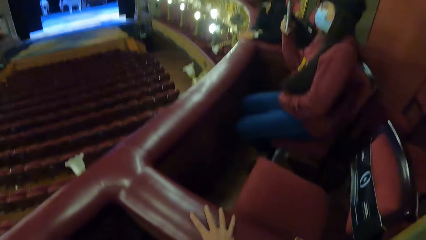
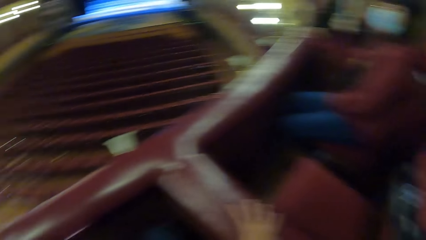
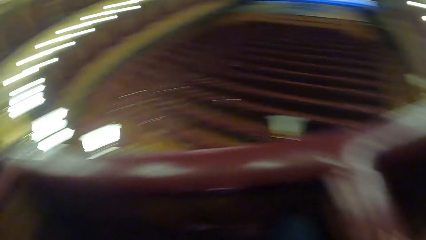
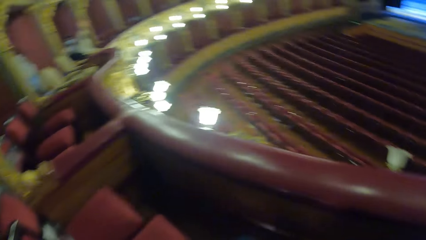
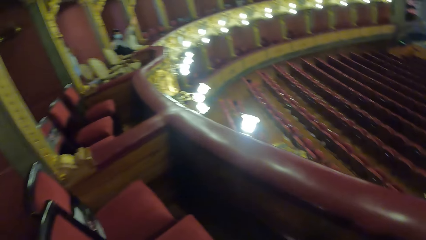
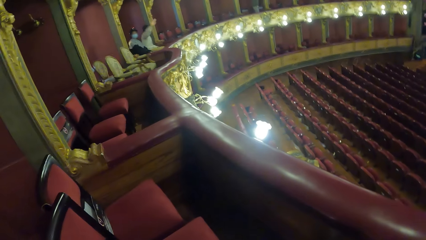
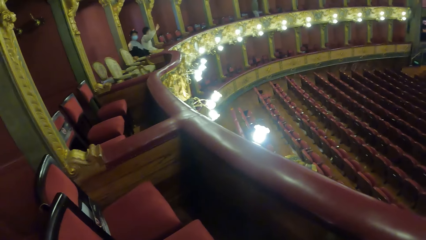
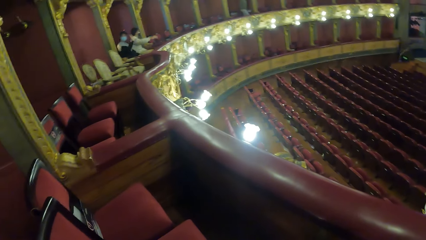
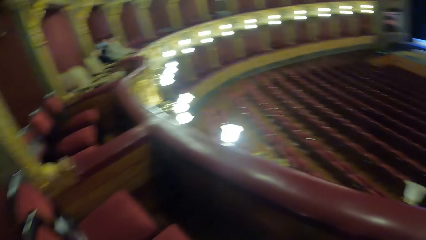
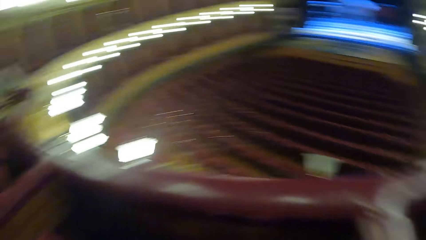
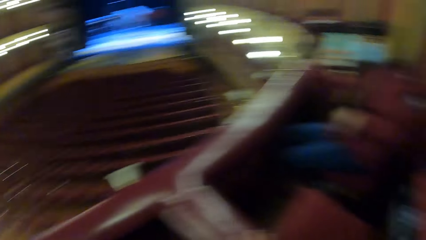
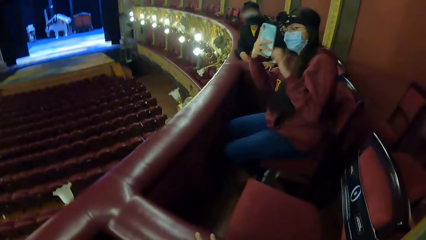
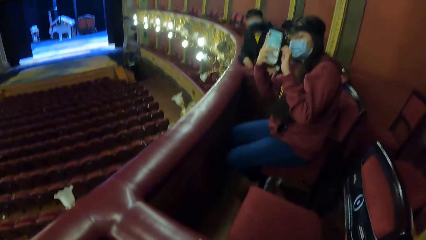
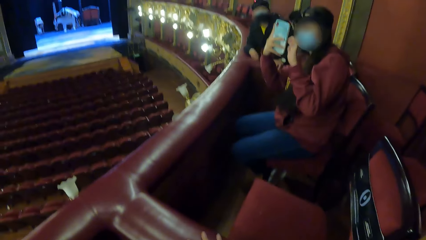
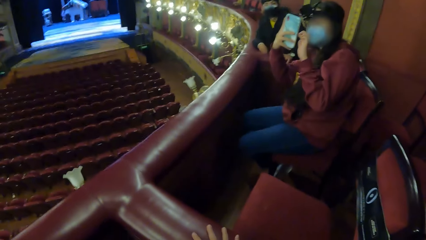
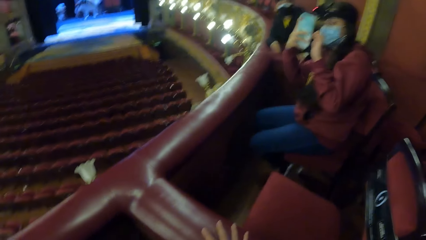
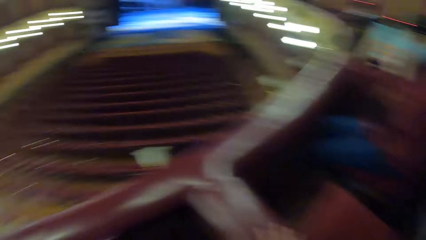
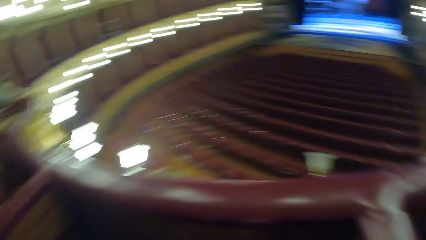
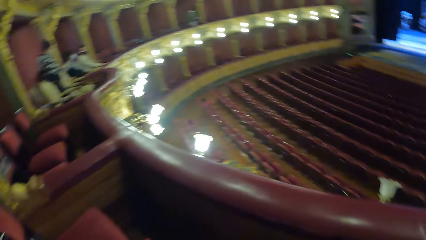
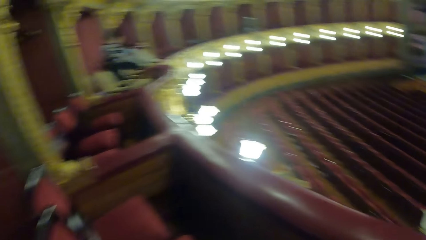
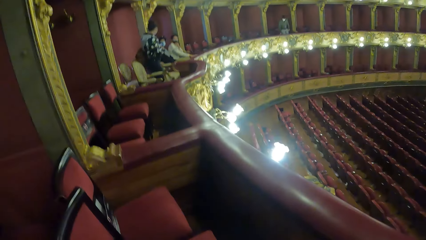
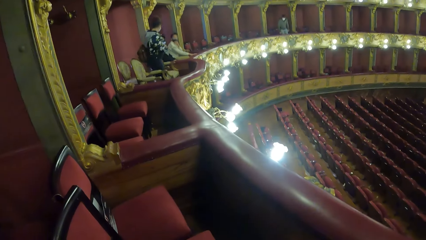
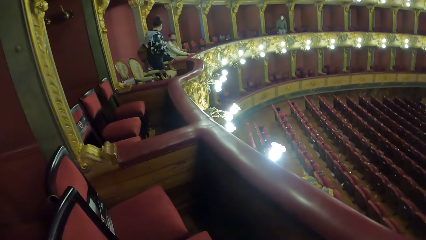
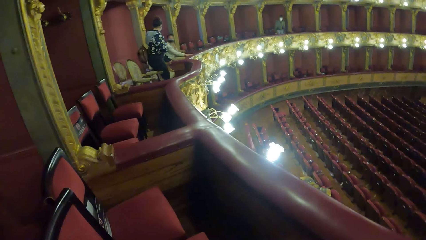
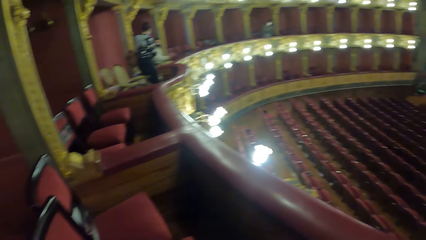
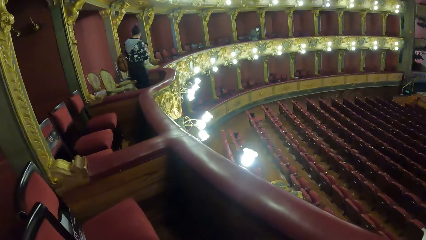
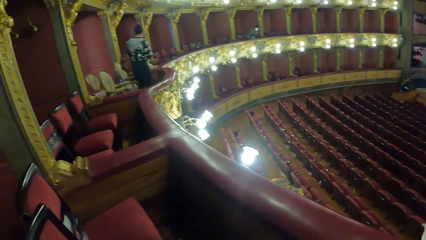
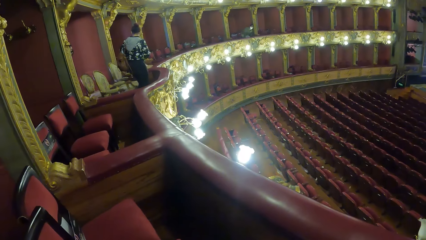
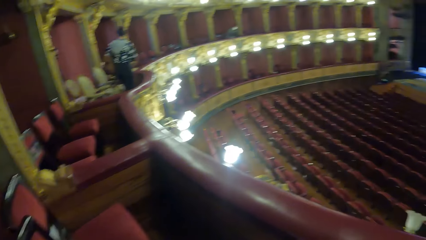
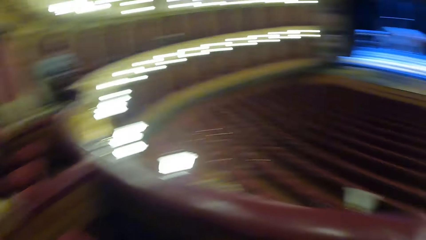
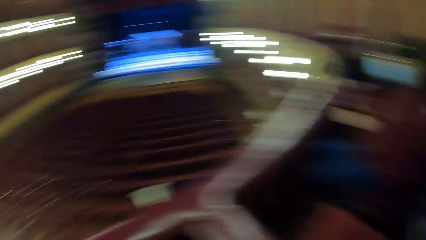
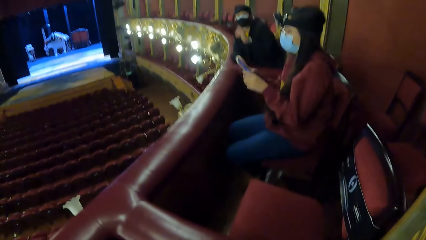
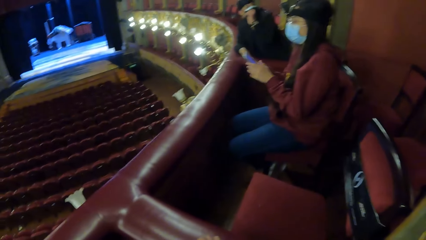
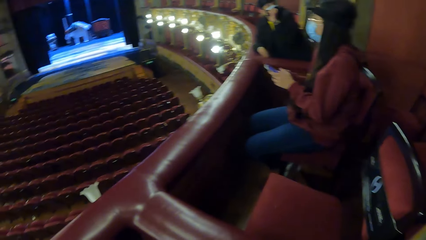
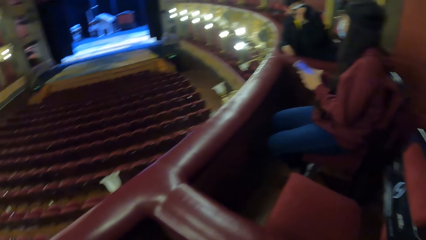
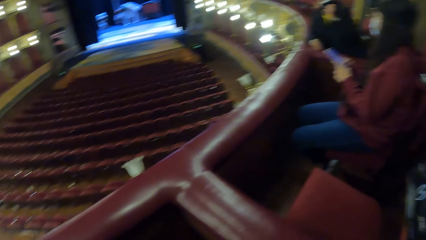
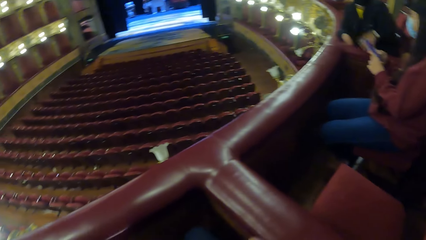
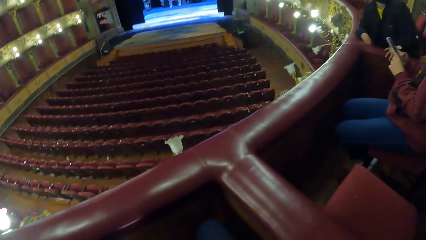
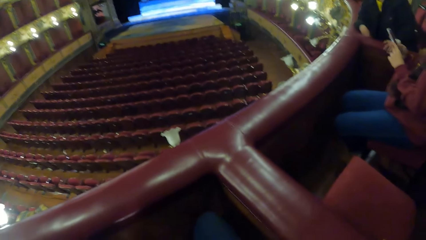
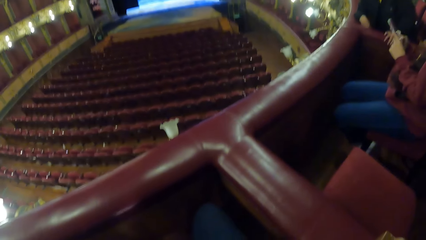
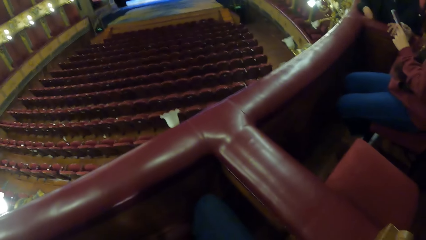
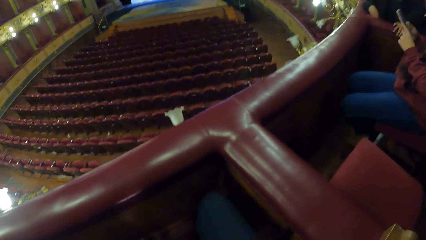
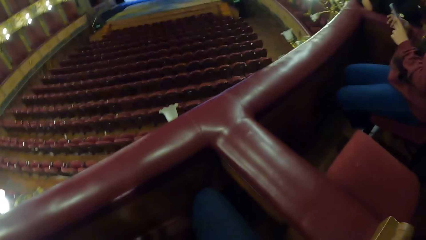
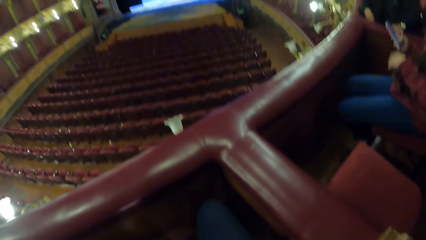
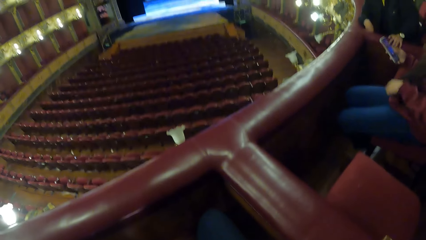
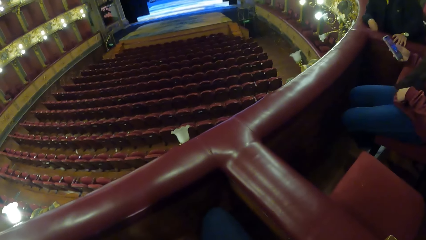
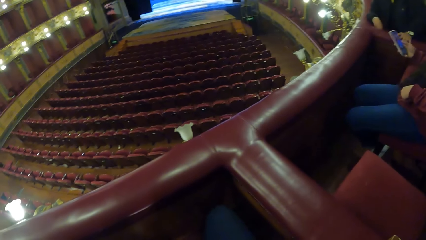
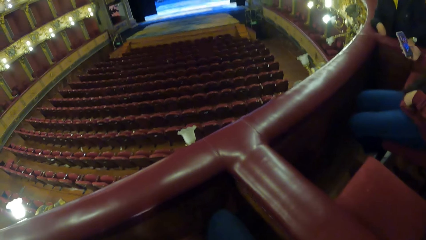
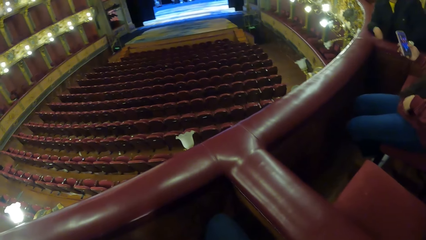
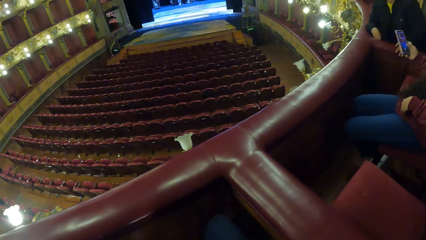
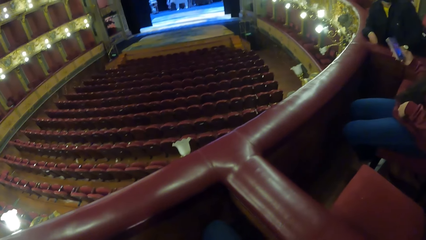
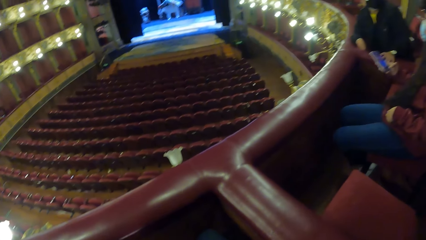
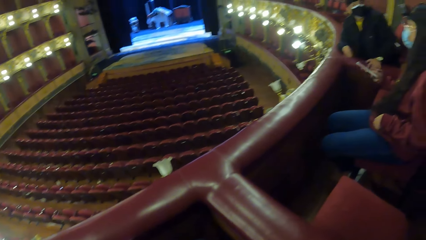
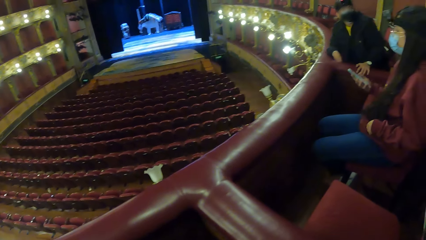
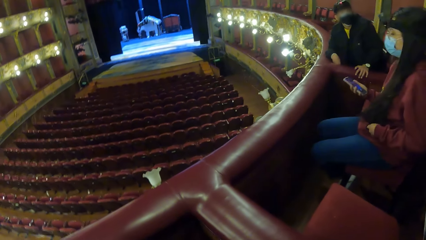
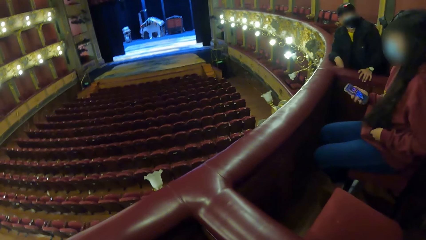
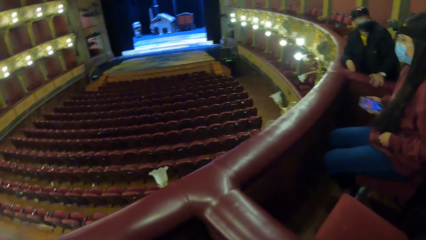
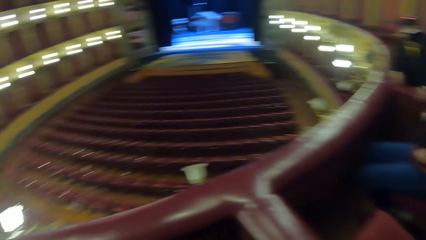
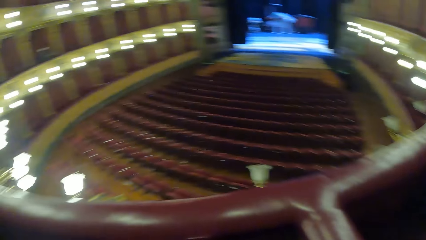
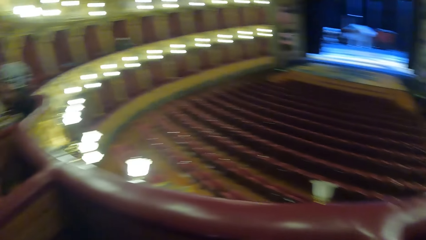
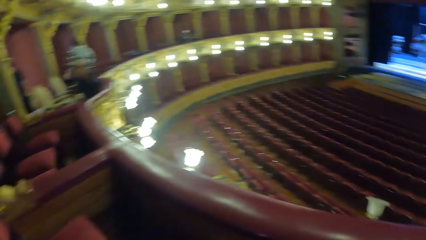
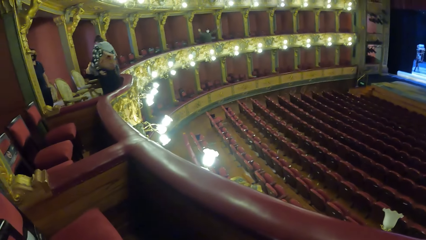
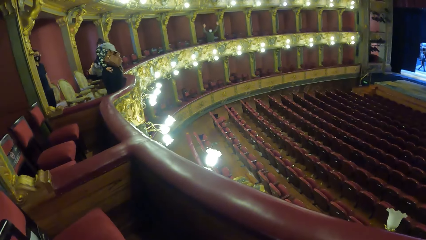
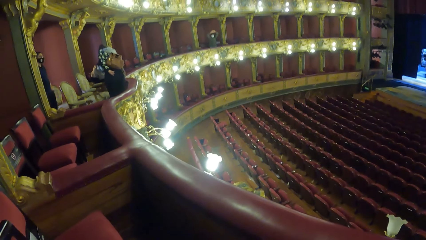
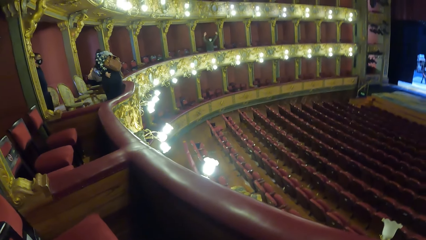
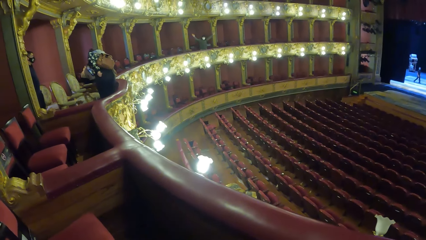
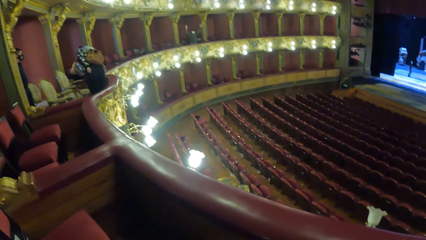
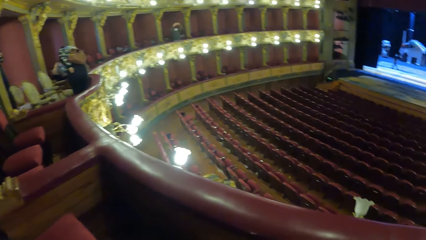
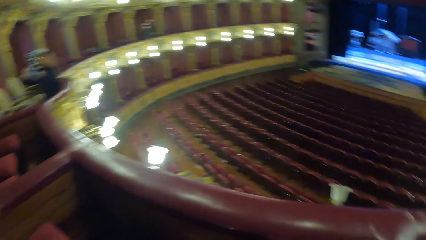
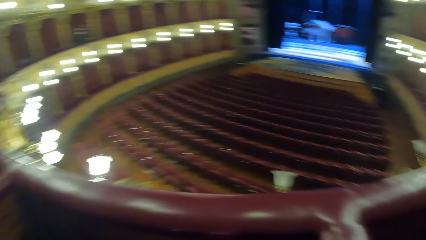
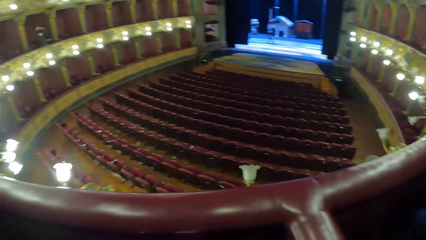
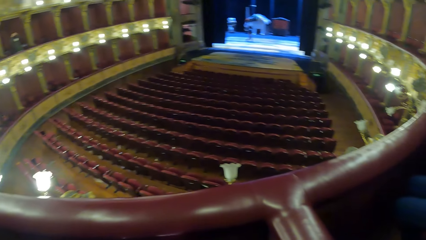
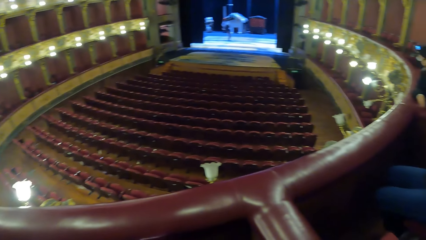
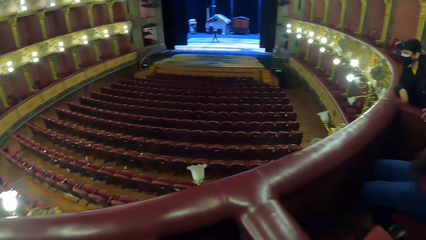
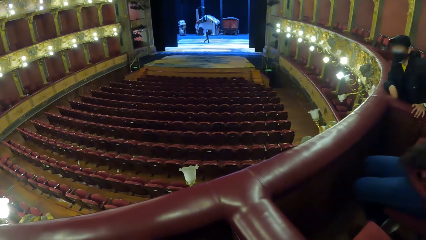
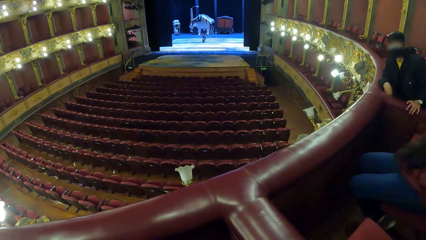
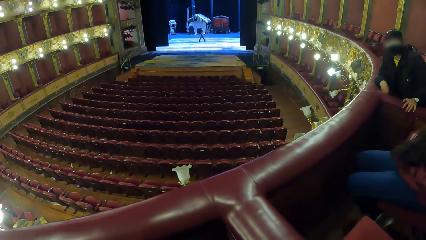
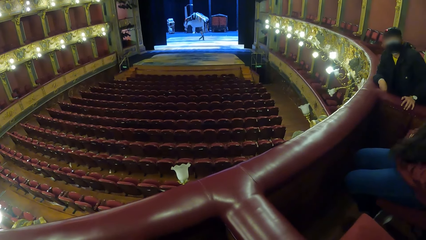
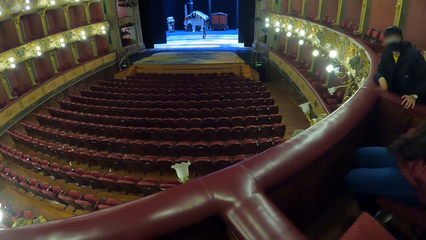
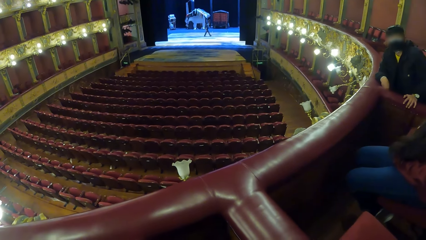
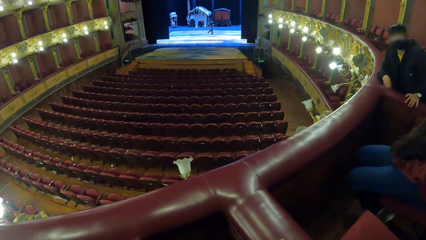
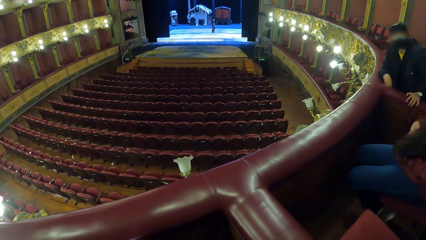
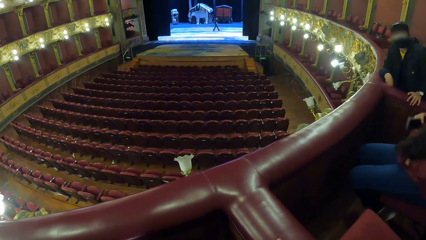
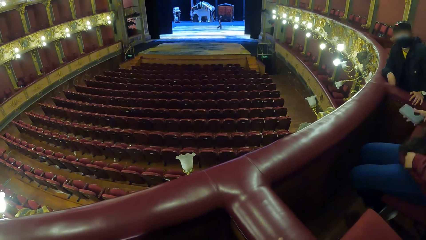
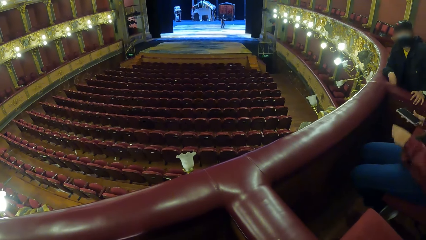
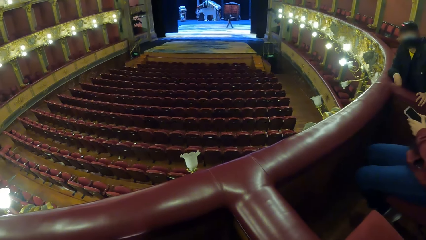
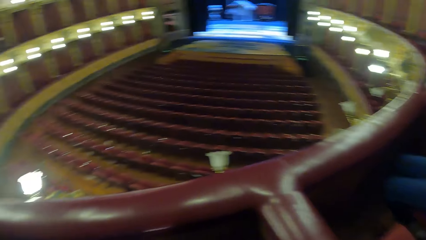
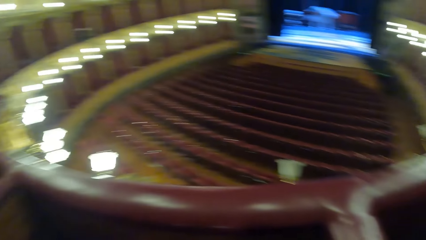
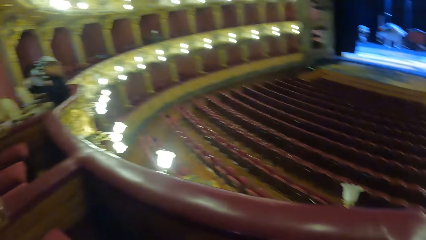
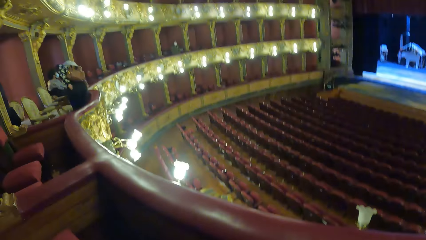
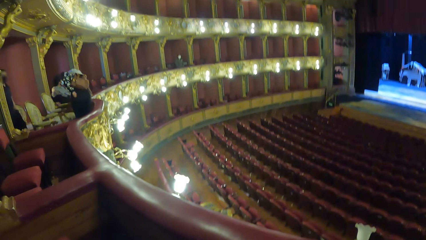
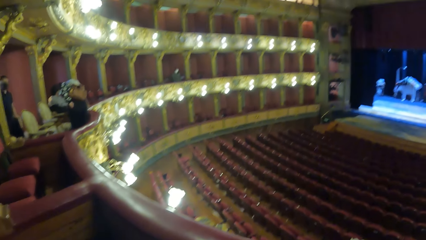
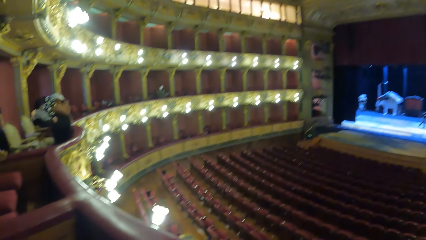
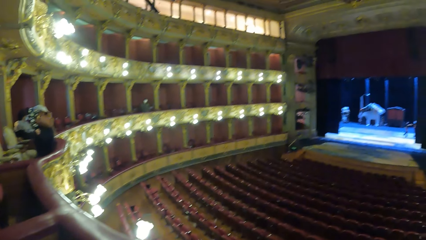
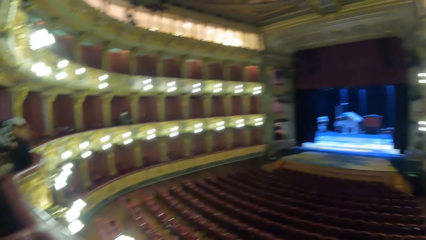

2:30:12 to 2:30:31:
The man waves his right hand. A woman waves her right hand. Another woman operates the phone in her left hand with her right hand. The second woman operates the phone in her hands. Another man adjusts the nose mask on his face with his right hand. The second man places his left hand on the hand rail. The second woman pulls the phone from her pocket with her right hand. The second woman operates the phone in her hand.
